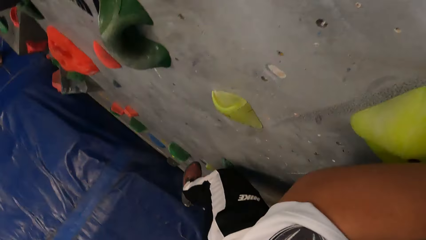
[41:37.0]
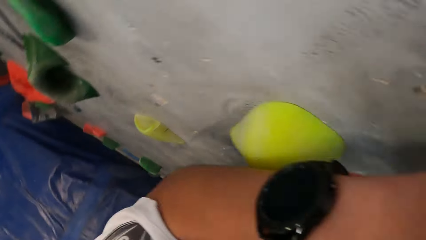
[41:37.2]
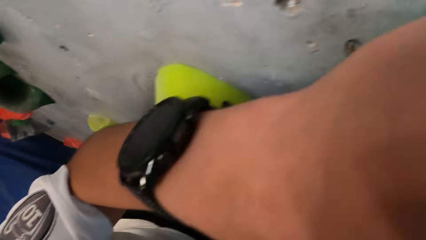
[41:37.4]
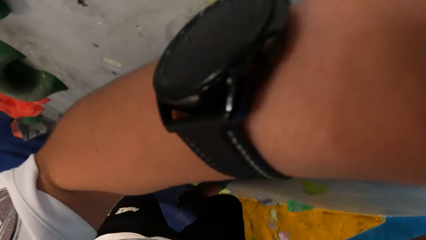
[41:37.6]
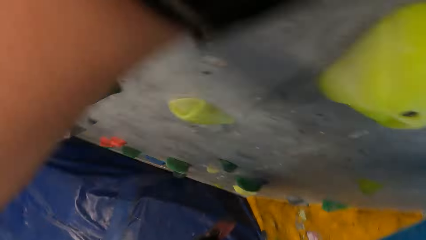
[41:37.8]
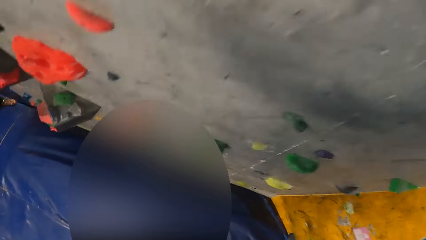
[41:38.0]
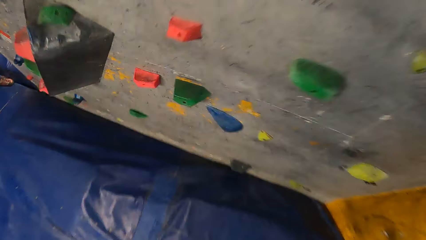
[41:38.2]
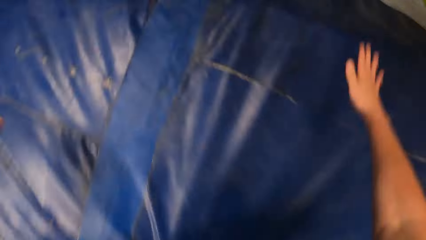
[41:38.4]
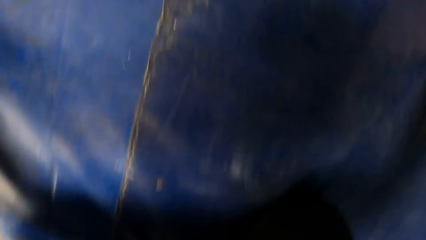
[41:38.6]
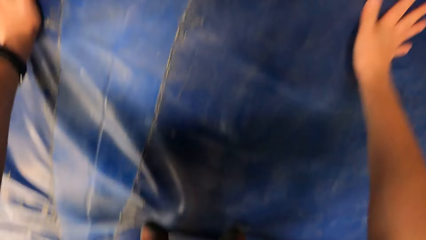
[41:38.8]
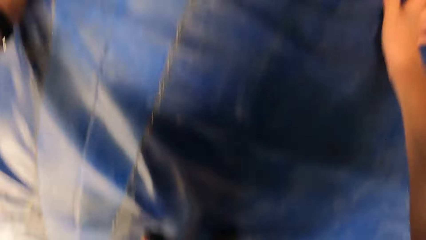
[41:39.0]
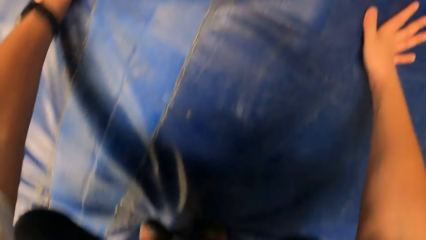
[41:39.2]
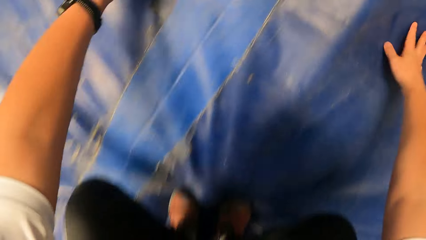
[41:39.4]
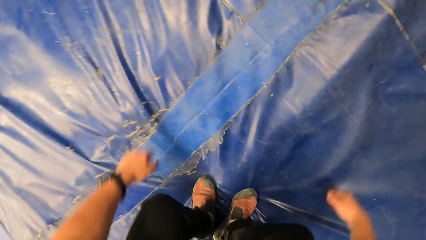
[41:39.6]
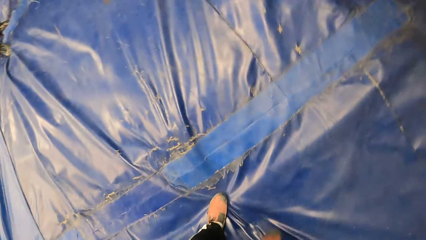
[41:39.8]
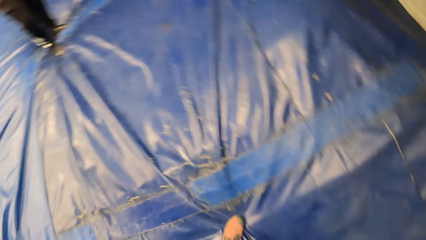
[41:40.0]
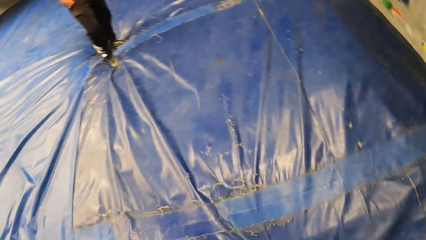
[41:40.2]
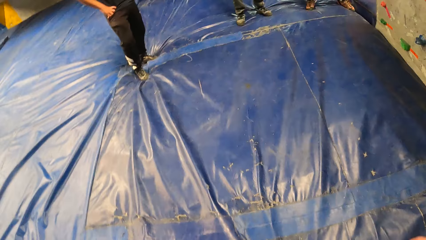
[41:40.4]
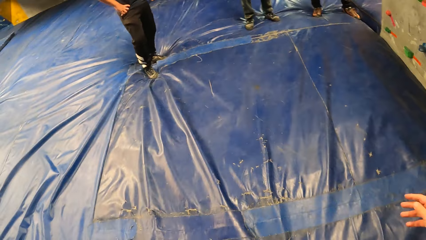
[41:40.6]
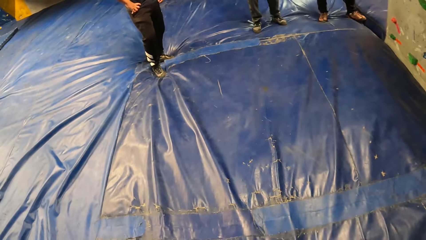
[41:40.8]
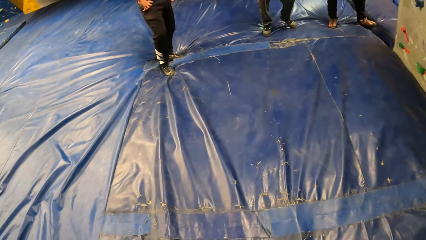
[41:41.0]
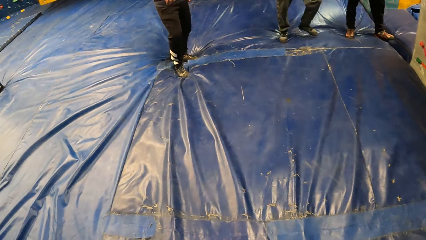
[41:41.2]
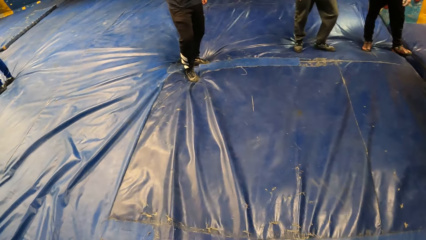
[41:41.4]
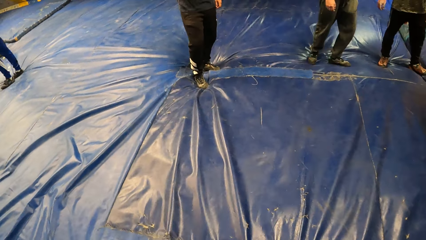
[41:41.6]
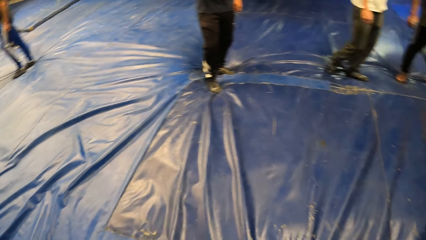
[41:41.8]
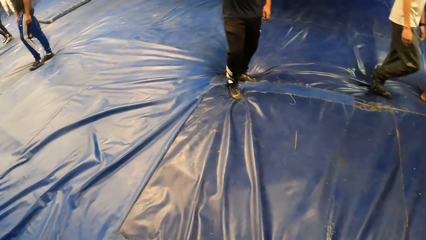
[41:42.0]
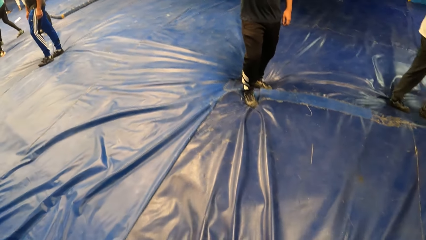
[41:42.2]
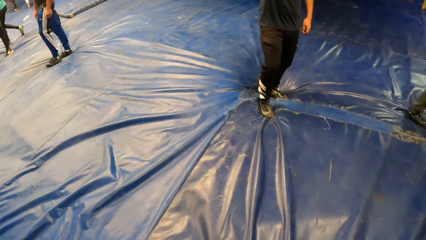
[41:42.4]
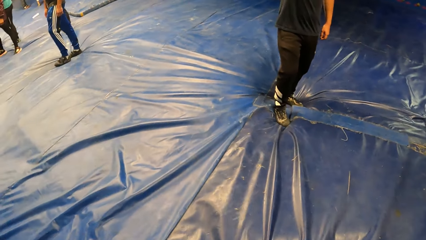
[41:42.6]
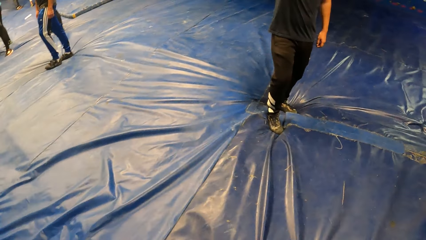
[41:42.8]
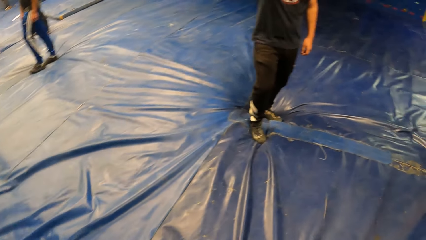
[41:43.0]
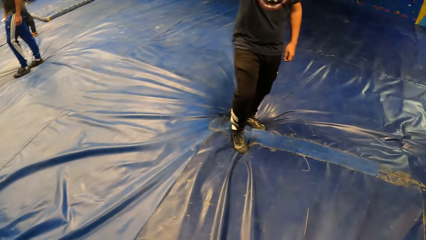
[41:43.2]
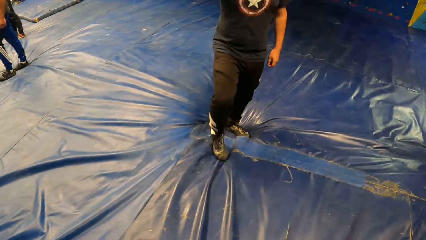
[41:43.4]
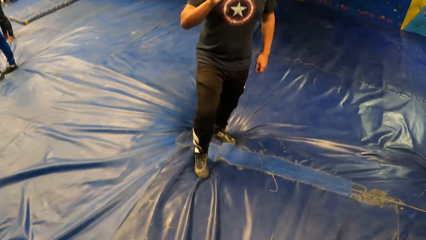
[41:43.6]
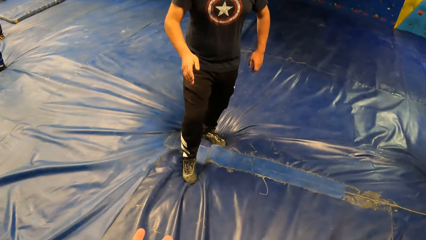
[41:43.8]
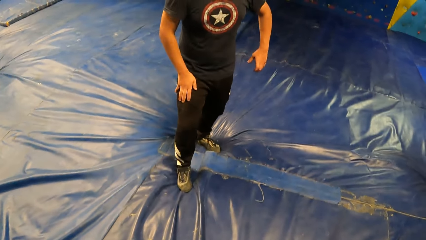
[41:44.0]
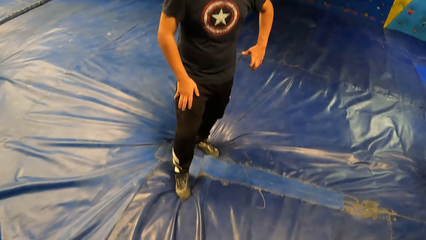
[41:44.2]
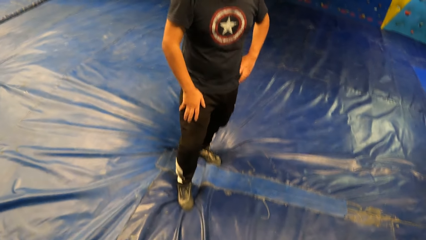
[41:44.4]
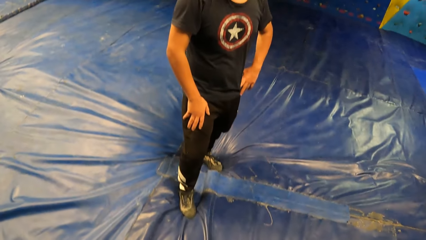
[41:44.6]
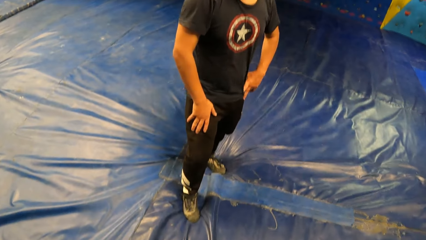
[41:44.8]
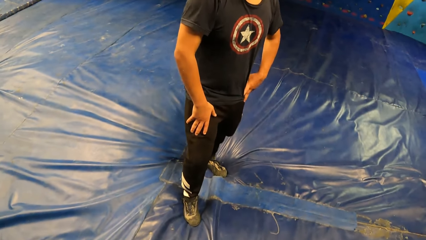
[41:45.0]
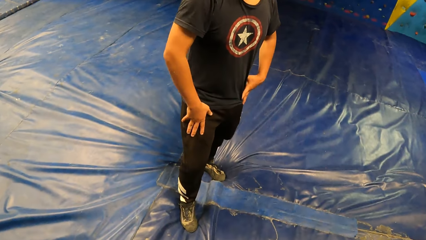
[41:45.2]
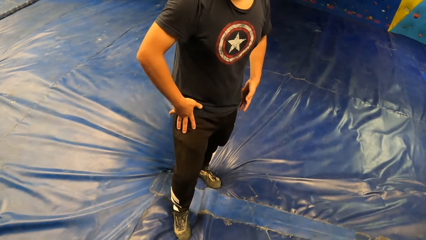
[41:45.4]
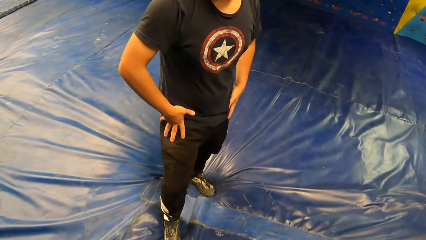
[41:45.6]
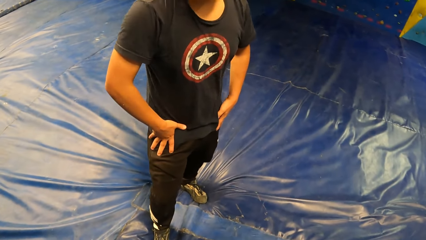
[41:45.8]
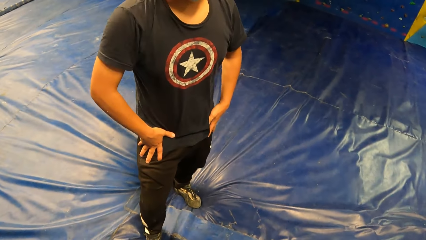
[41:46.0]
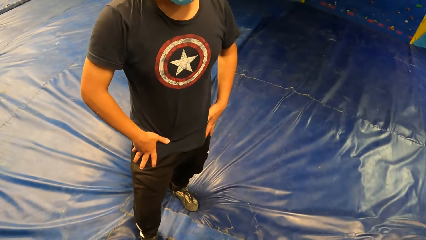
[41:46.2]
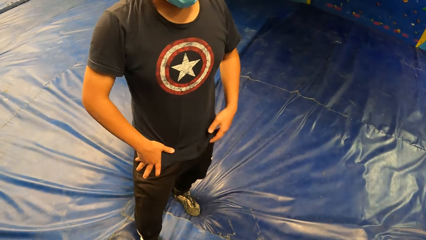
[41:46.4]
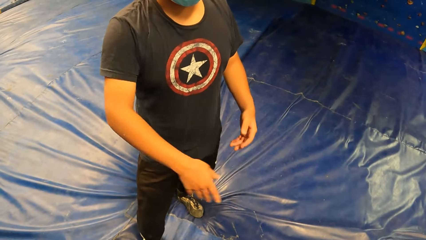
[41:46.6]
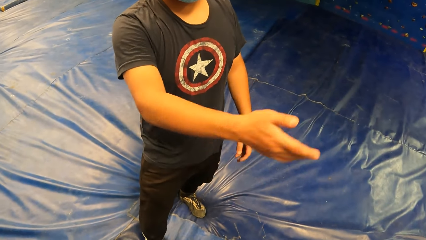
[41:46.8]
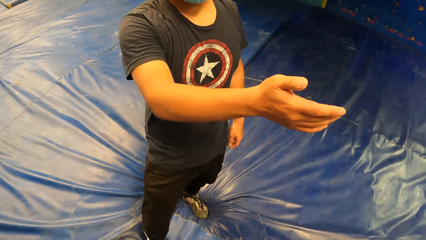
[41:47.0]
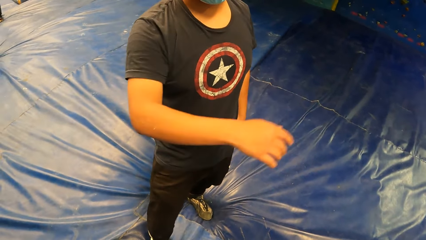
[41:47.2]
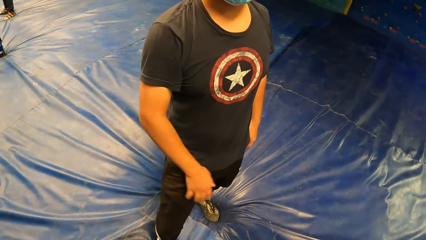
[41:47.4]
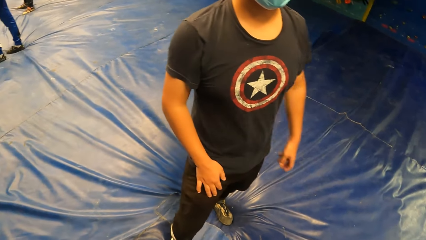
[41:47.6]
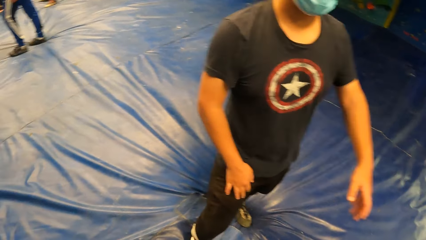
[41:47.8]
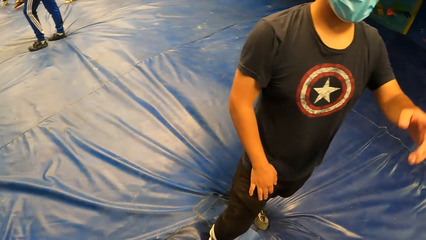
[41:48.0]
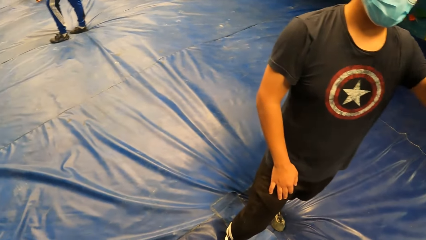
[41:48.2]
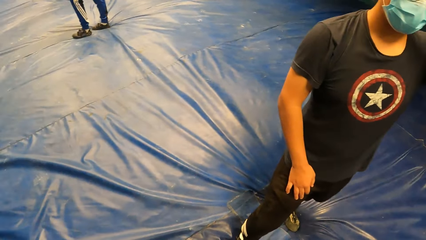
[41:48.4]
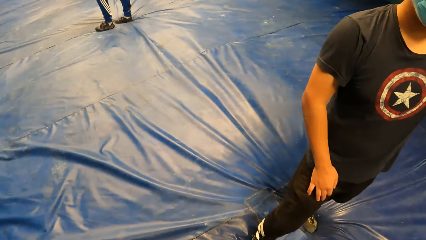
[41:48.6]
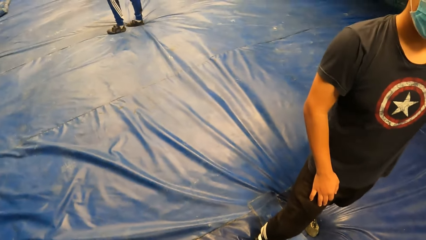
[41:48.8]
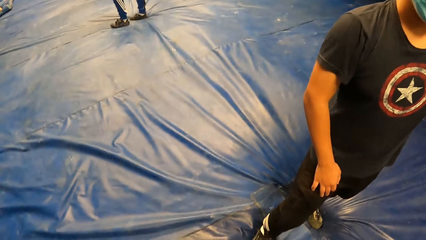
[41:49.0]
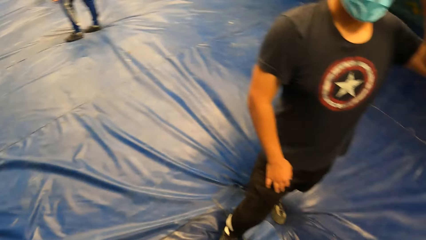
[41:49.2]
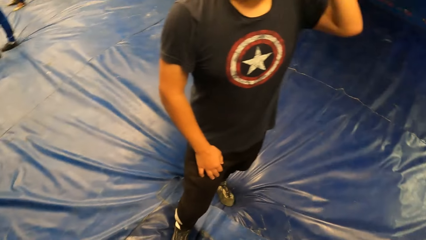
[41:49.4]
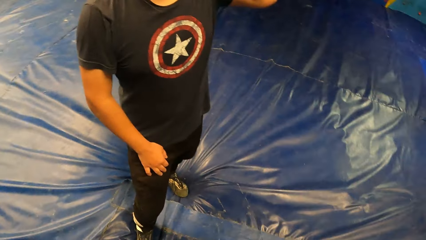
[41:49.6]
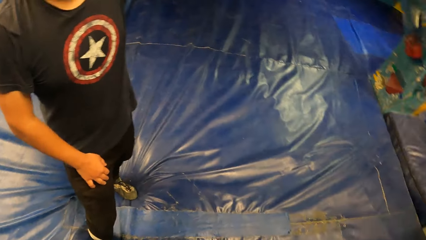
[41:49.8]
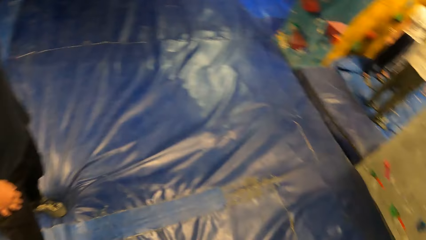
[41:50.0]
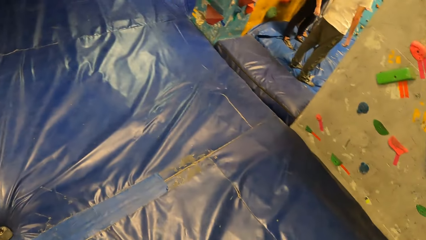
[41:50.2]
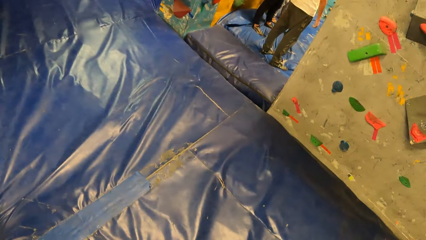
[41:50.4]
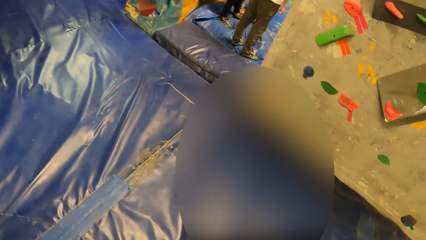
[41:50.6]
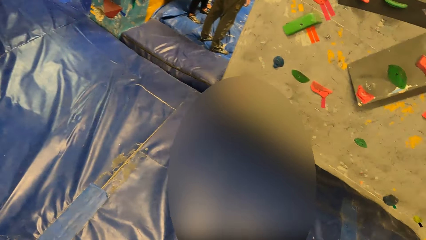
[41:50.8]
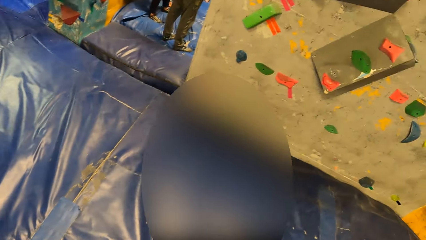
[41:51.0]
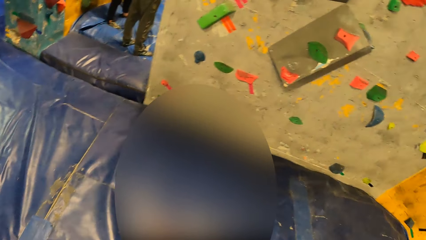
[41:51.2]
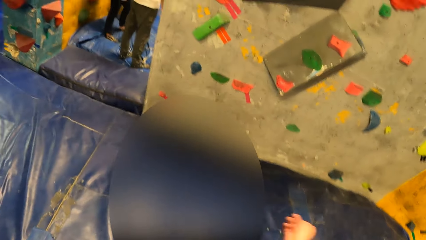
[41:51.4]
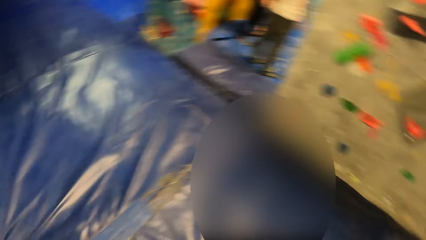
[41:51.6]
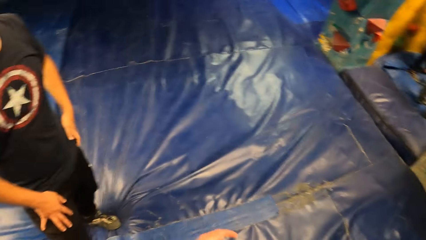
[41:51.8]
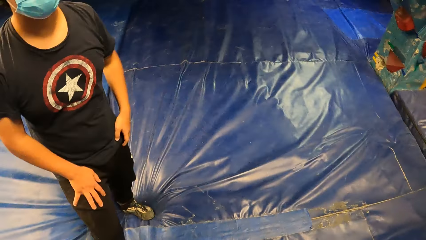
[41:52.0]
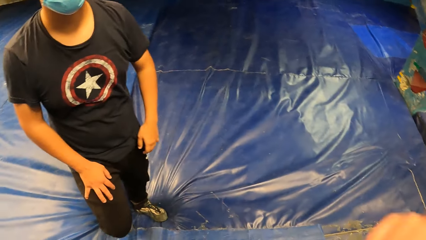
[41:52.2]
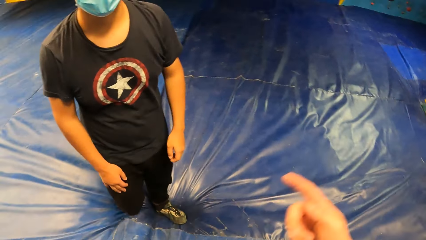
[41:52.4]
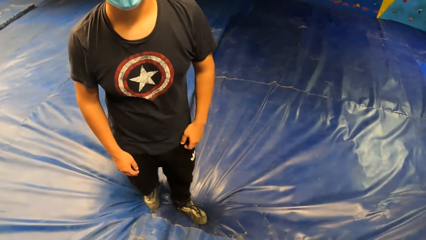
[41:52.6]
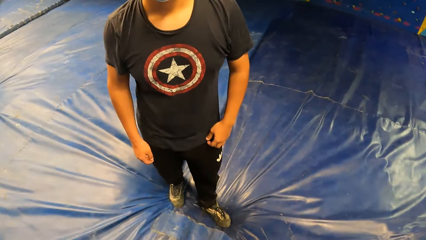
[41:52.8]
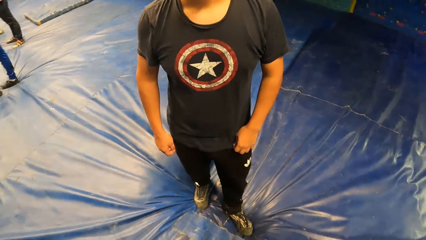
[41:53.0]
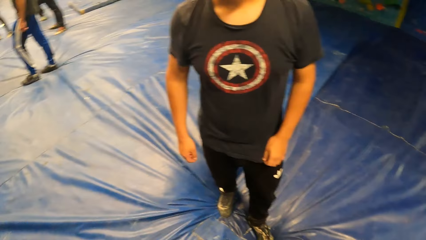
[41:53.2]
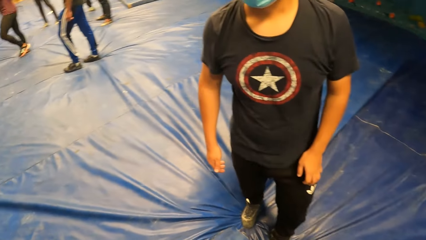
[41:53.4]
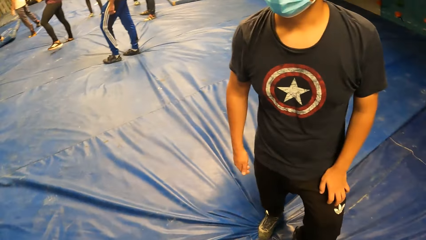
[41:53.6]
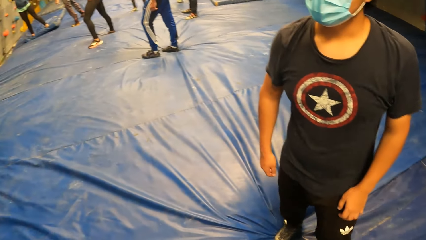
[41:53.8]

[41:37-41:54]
The camera wearer lands on the bouldering mat. They jump from the wall. They stand from the bouncing castle. They walk along the bouncing castle. A man interacts with the camera wearer. The man does gestures. The camera wearer turns around the room.
